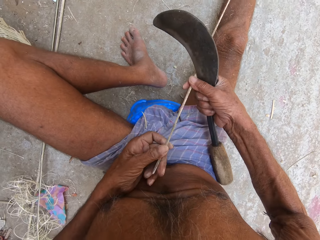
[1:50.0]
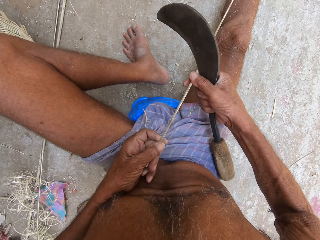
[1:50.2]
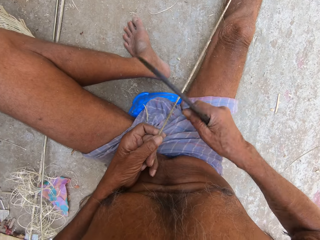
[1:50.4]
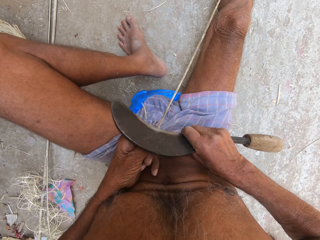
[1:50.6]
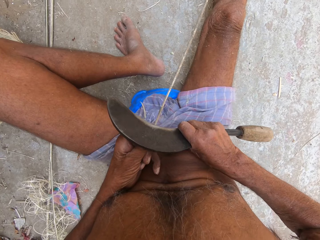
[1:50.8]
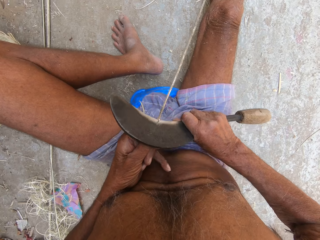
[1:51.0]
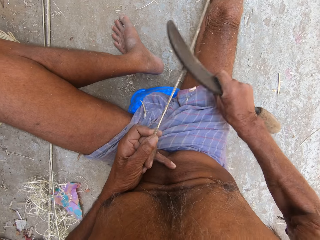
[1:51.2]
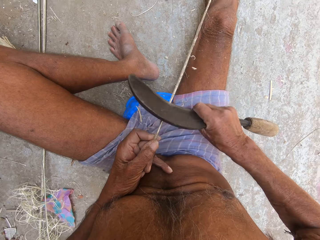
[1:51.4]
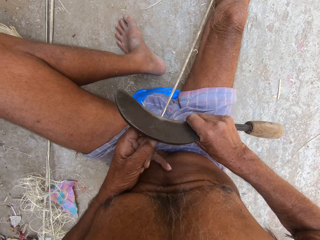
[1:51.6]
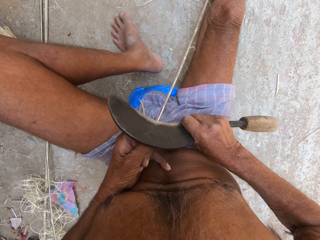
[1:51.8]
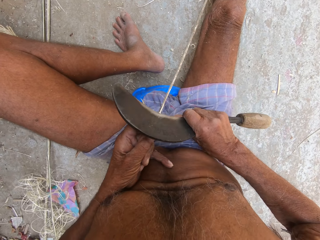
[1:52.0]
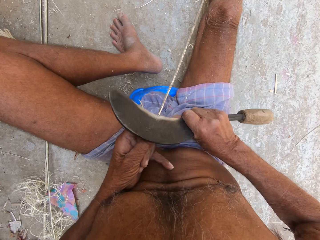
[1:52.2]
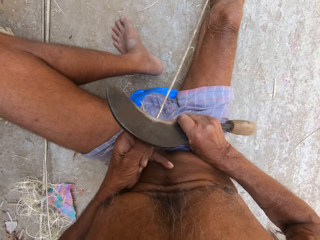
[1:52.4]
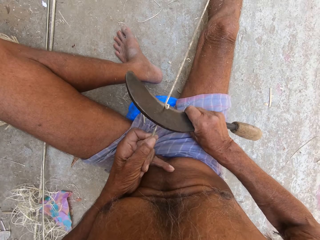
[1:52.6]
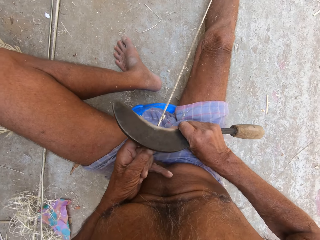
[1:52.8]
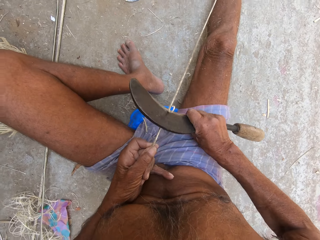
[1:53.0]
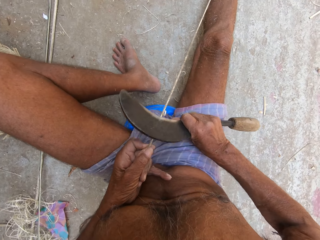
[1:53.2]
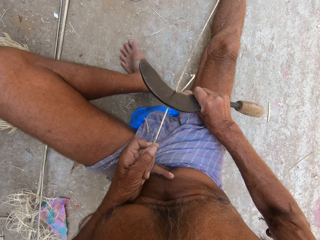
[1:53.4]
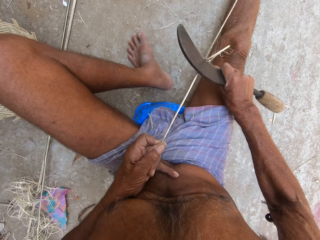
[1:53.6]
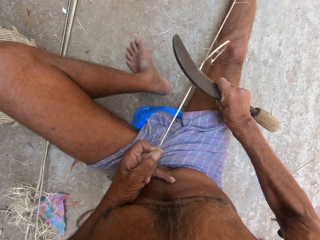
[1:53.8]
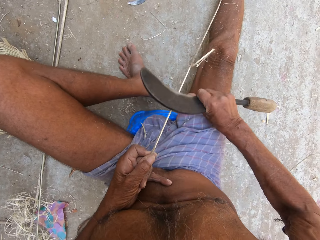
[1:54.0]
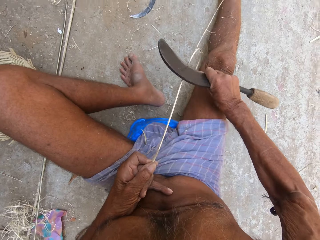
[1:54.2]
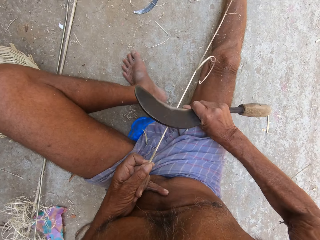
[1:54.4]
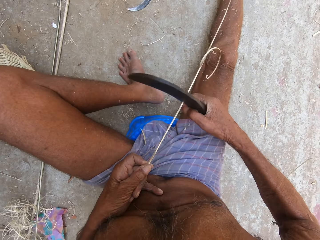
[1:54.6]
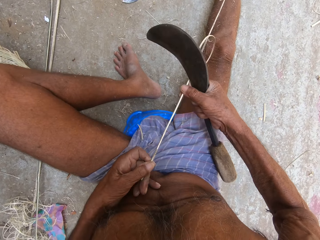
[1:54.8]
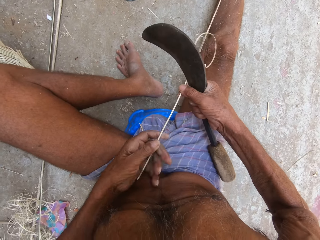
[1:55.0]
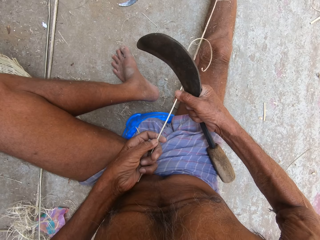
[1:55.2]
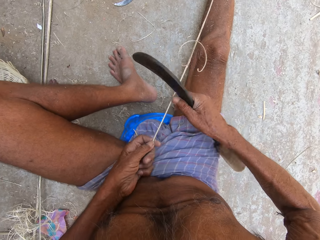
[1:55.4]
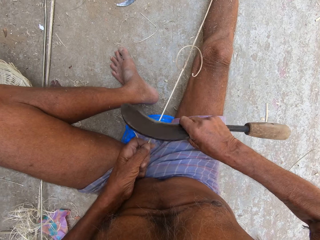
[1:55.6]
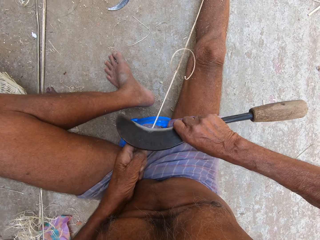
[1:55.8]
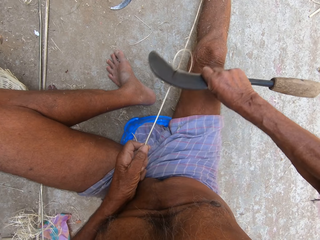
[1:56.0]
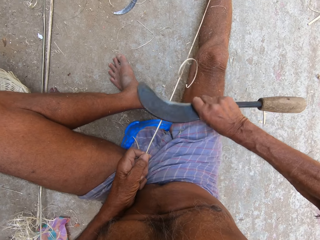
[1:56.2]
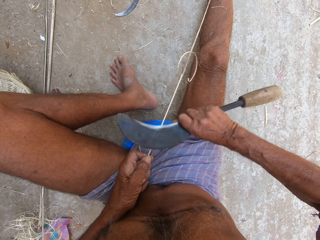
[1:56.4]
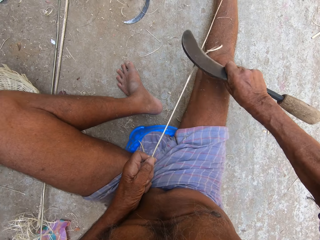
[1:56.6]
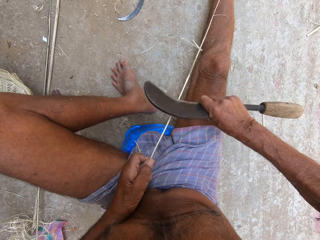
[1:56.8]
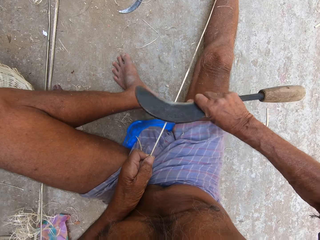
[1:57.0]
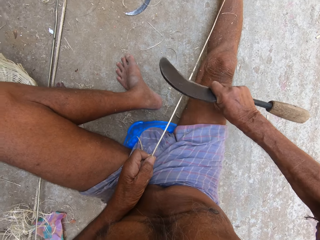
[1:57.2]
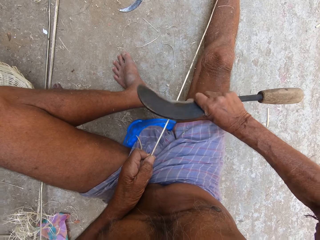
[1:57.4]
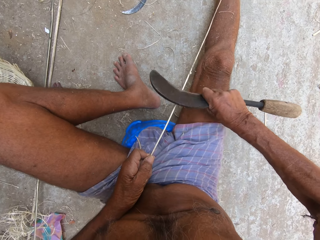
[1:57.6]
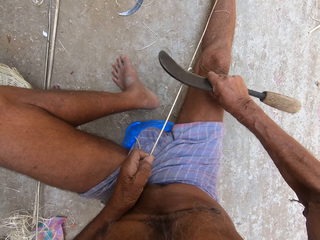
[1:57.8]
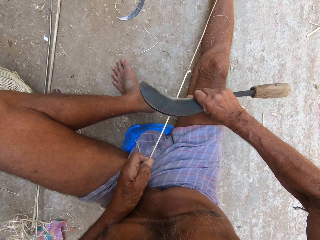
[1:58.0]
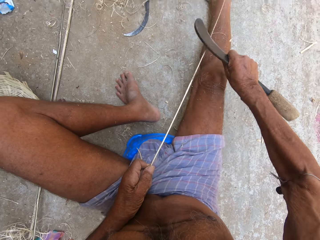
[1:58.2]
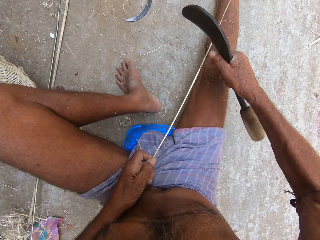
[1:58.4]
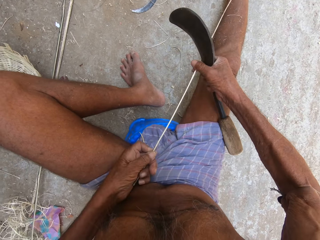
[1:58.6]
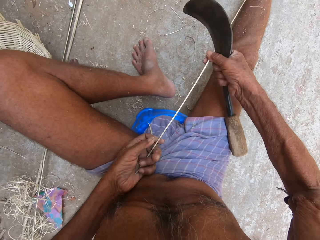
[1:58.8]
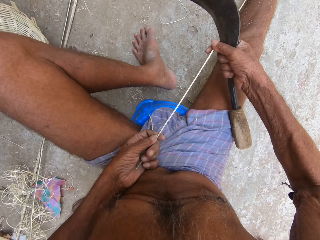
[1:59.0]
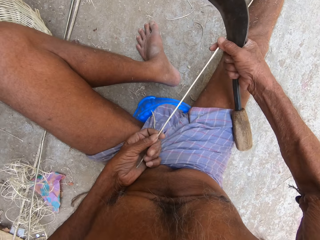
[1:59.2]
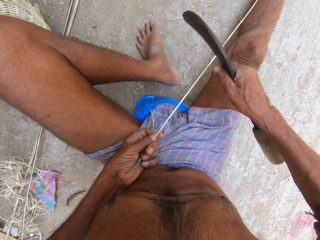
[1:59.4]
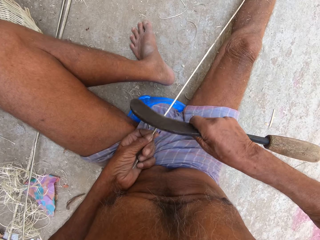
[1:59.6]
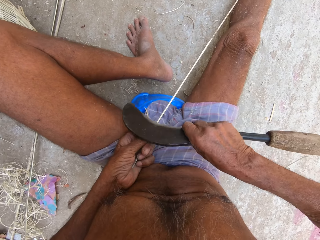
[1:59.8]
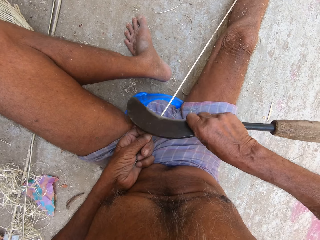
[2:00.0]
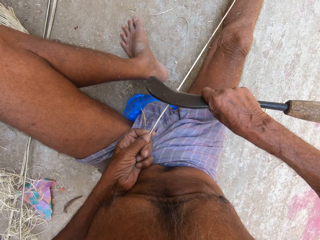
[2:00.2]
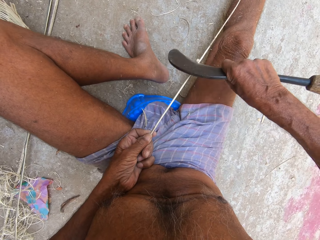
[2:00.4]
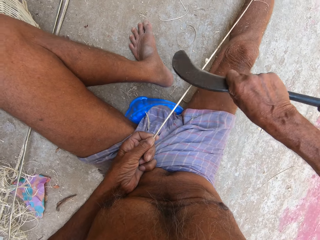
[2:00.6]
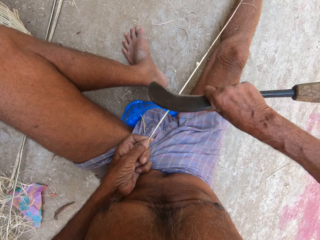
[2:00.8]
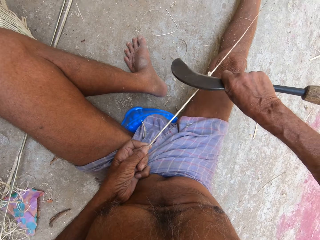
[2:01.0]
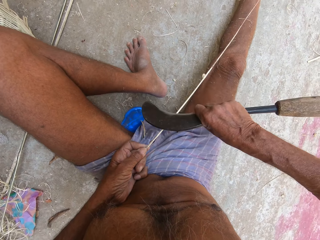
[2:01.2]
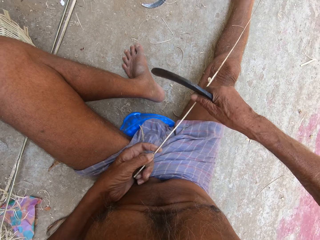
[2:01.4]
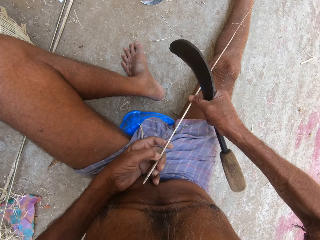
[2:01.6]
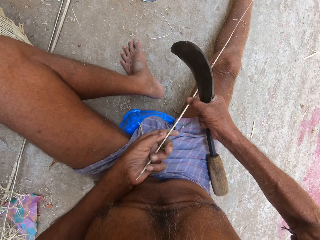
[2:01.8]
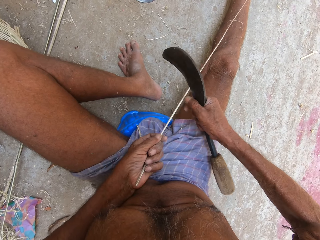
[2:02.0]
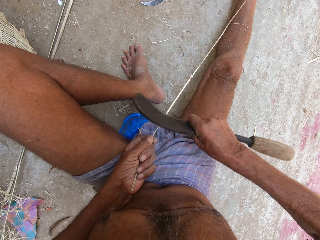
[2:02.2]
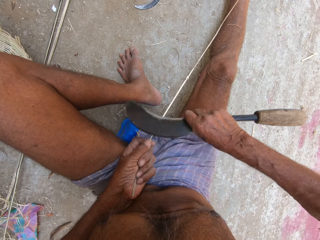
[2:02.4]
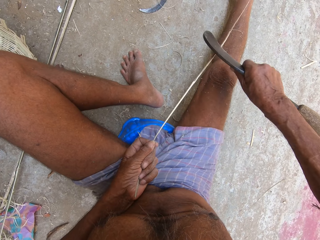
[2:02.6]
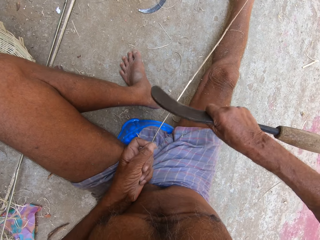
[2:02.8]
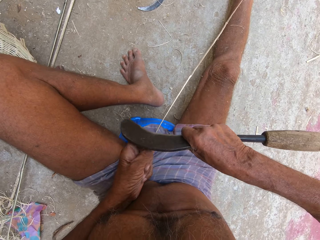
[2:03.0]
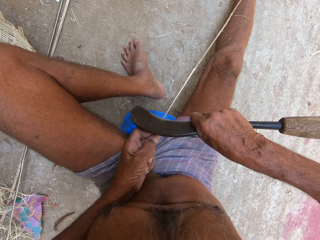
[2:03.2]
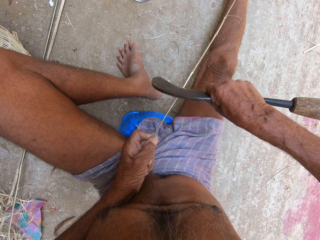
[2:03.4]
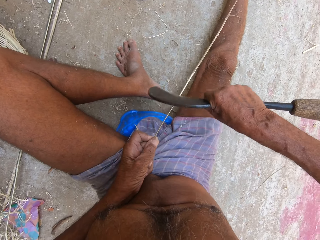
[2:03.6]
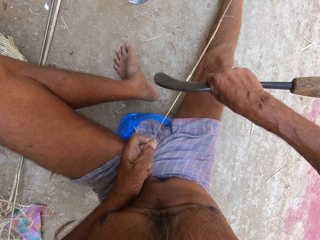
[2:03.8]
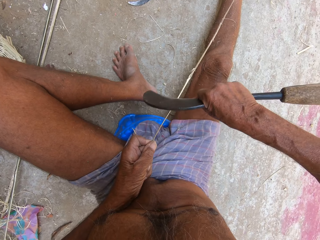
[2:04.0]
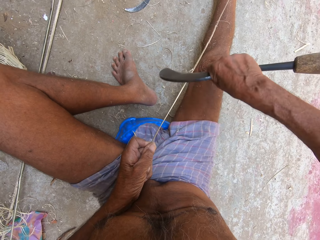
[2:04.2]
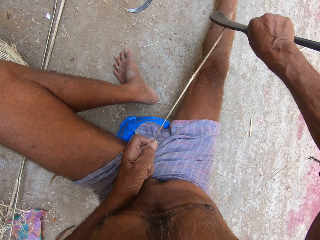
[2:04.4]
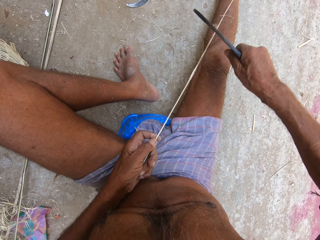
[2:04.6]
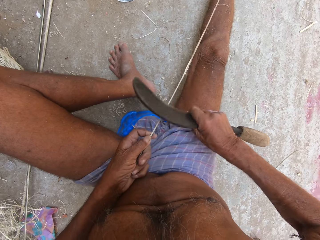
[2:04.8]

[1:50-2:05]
The camera wearer sharpens the bamboo strip in his left hand with the sickle in his right hand. He sharpens it again. He places his right hand on the bamboo strip in his left hand. He sharpens the bamboo strip in his left hand with the sickle in his right hand. He places his right hand on the bamboo strip in his left hand. He sharpens the bamboo strip in his left hand with the sickle in his right hand.

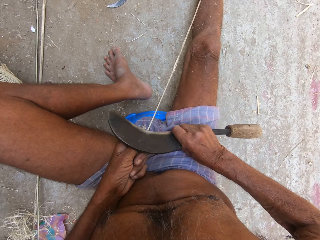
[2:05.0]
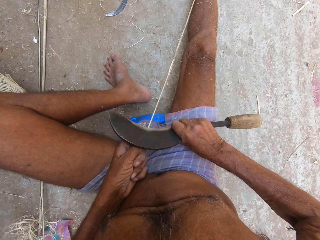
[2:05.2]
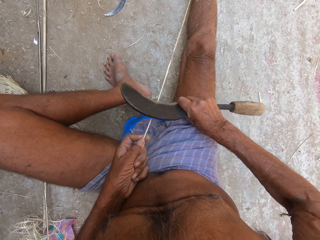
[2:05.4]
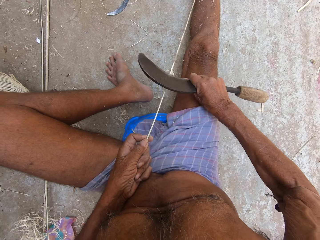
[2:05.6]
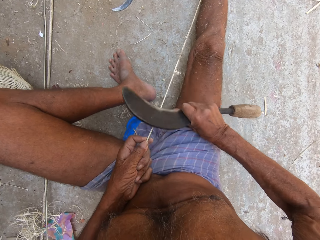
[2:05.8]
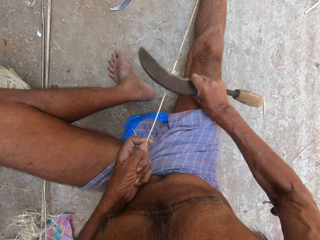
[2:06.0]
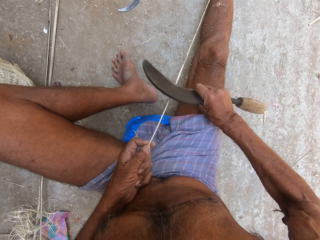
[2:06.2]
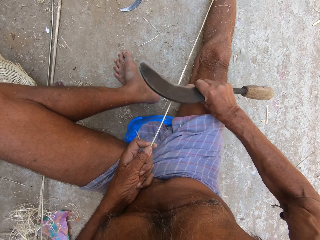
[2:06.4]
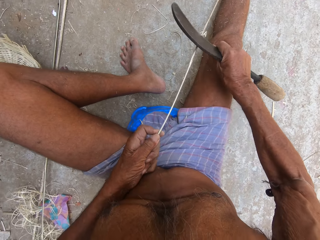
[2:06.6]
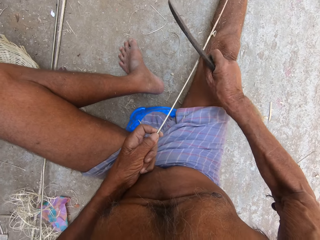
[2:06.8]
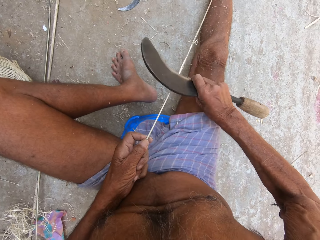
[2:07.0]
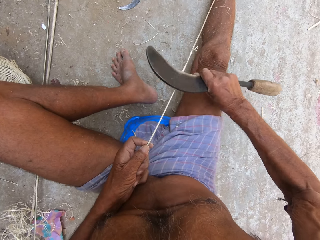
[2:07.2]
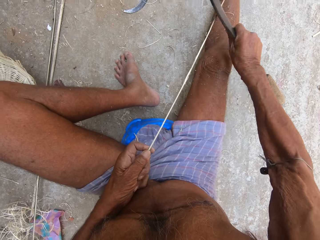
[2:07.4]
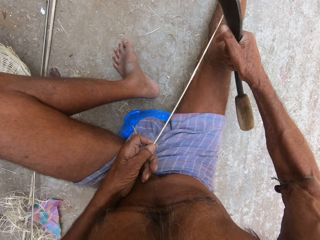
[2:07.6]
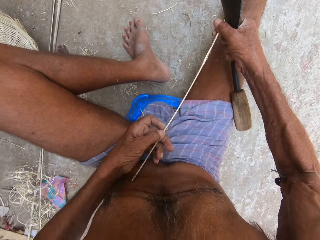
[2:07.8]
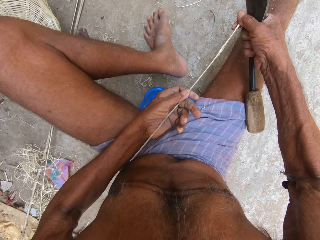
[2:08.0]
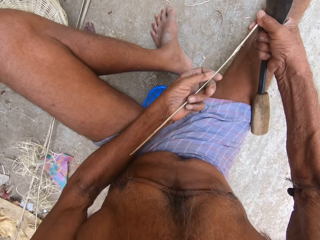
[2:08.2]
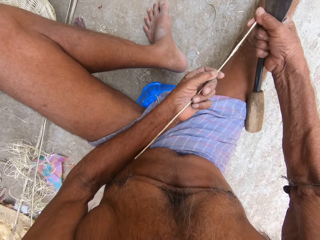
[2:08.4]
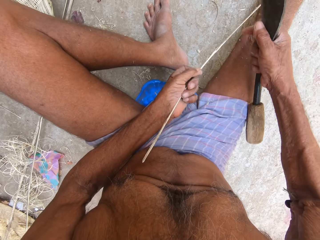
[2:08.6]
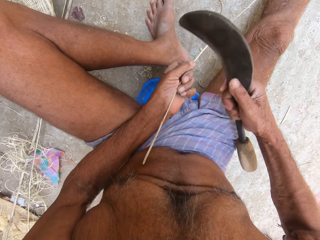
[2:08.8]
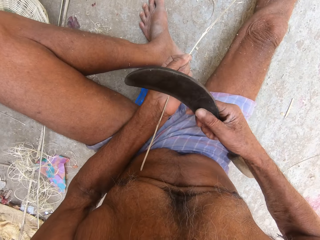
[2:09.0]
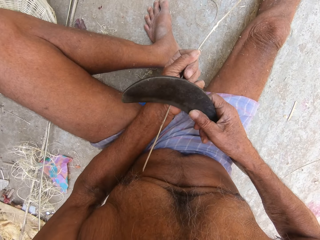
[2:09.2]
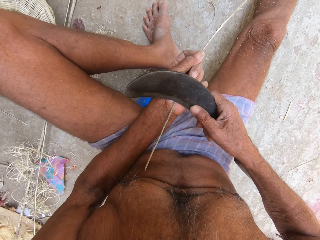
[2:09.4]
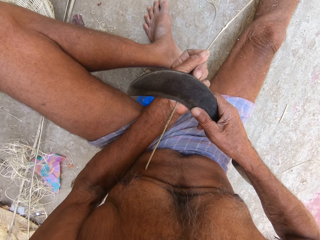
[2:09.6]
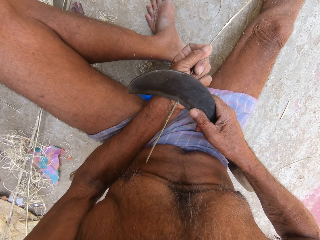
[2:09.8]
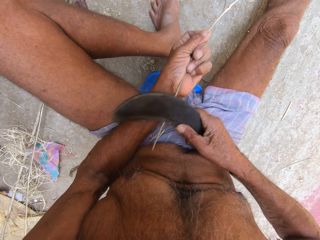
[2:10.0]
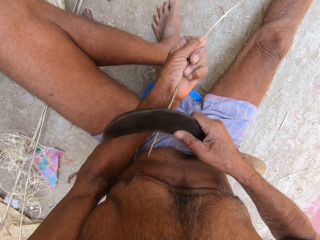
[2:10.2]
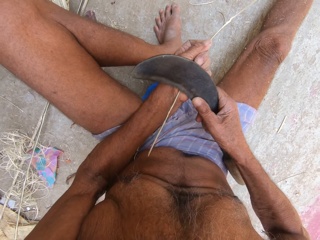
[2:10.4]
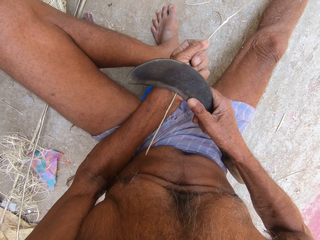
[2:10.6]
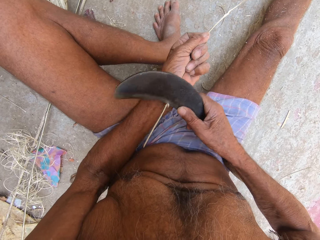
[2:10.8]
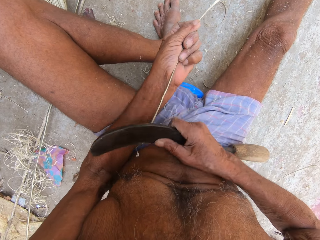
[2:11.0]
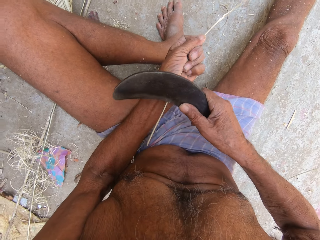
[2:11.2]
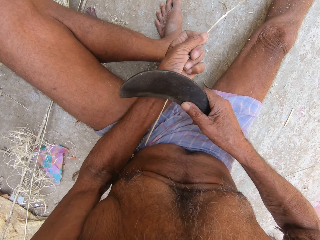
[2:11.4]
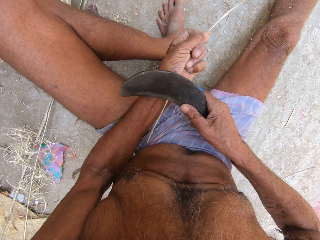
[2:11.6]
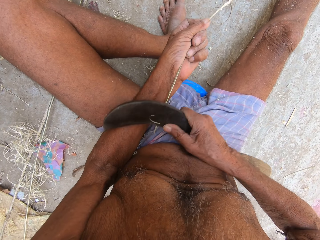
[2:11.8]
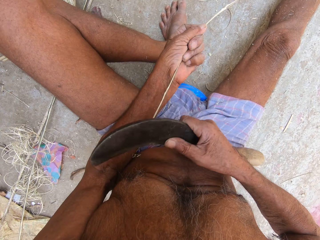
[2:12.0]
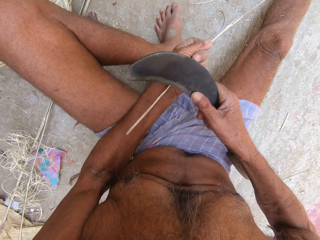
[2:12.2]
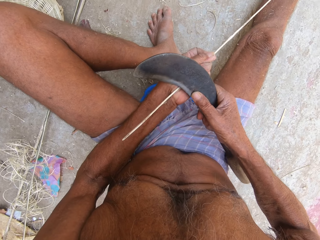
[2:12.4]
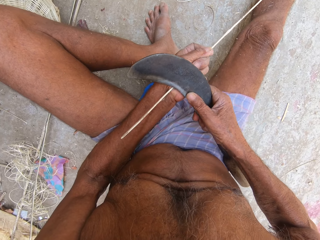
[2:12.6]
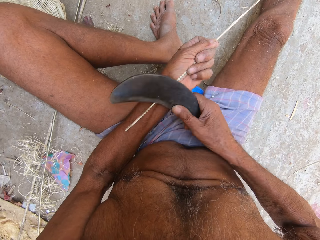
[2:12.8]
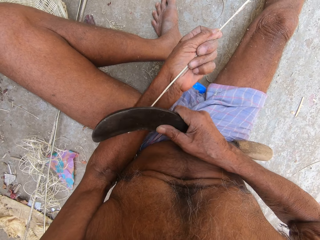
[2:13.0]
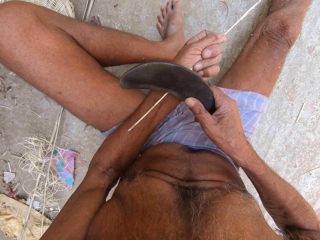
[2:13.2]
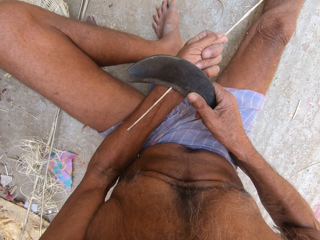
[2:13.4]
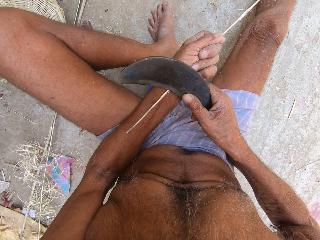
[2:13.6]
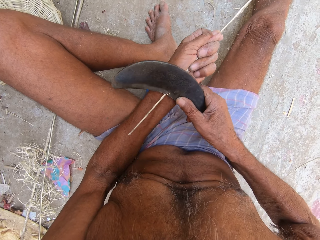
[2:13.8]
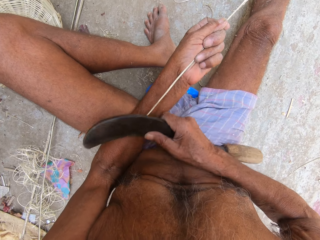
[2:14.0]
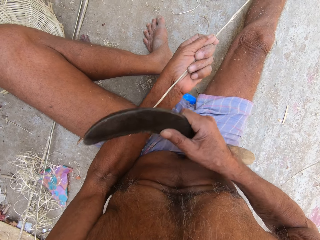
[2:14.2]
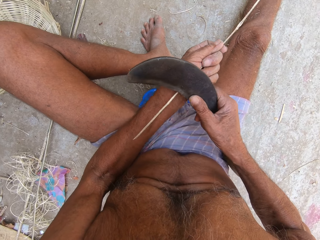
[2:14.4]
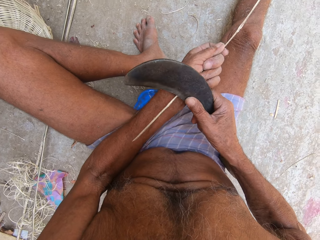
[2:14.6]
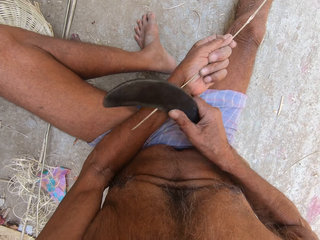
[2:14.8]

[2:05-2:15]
The camera wearer places his right hand on the bamboo strip in his left hand. He sharpens the bamboo strip in his left hand with the sickle in his right hand.
